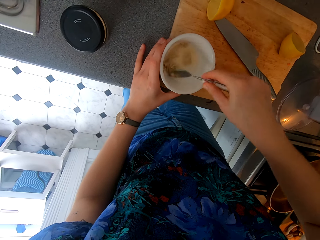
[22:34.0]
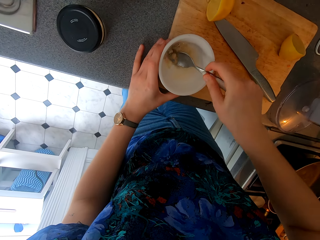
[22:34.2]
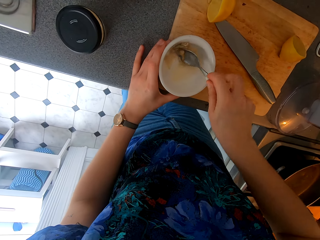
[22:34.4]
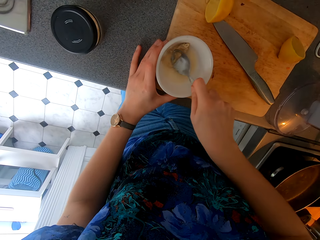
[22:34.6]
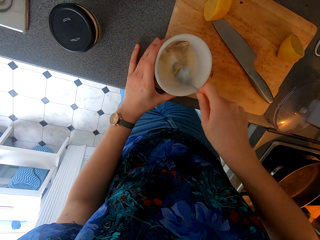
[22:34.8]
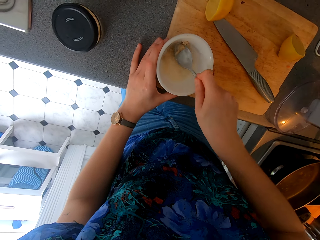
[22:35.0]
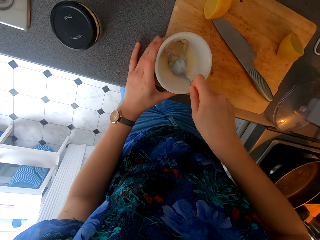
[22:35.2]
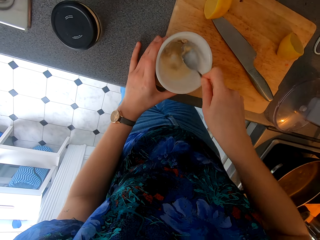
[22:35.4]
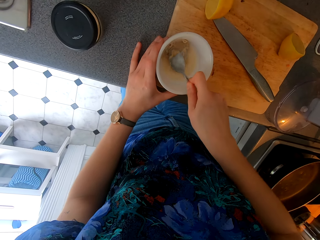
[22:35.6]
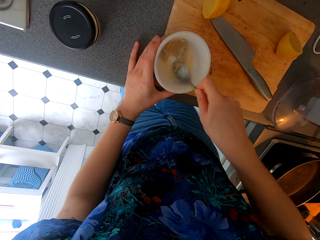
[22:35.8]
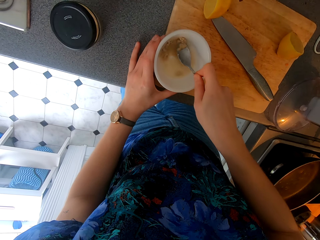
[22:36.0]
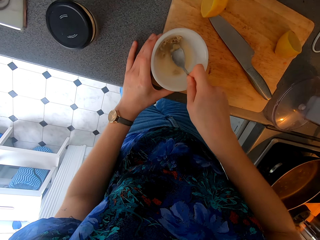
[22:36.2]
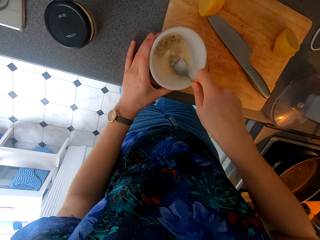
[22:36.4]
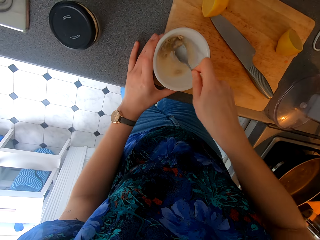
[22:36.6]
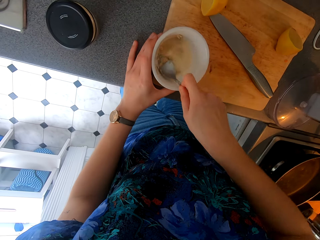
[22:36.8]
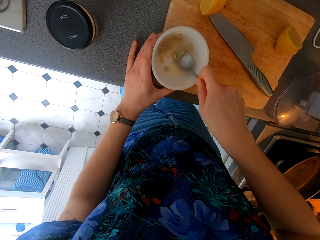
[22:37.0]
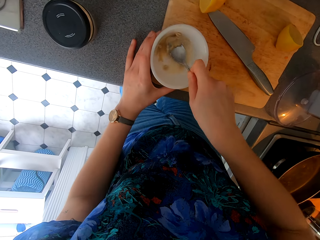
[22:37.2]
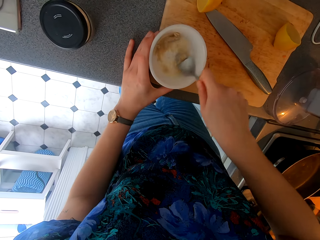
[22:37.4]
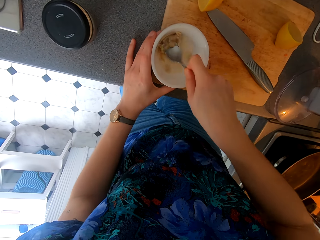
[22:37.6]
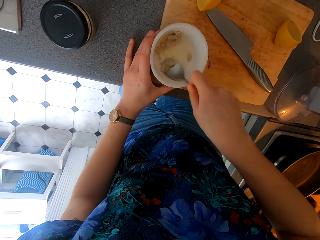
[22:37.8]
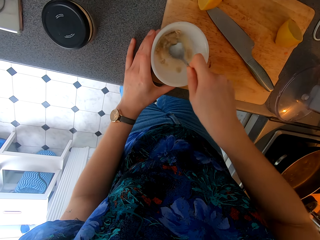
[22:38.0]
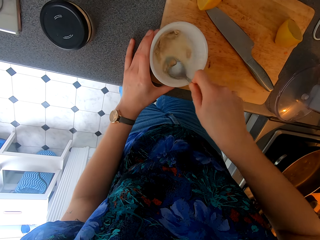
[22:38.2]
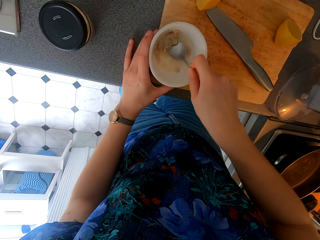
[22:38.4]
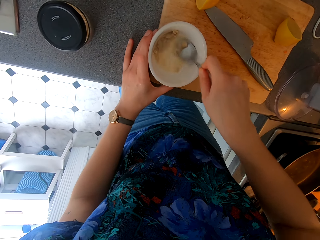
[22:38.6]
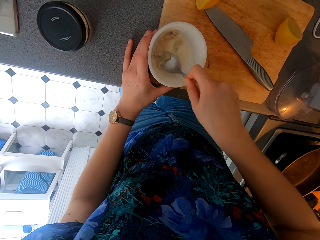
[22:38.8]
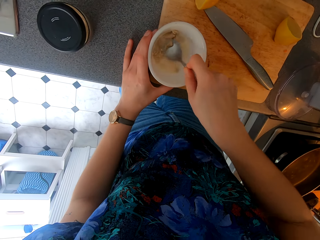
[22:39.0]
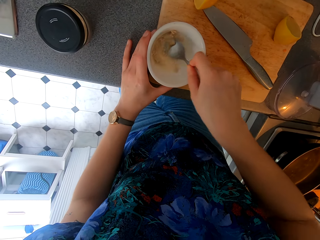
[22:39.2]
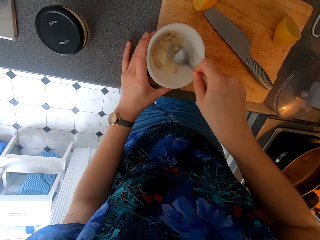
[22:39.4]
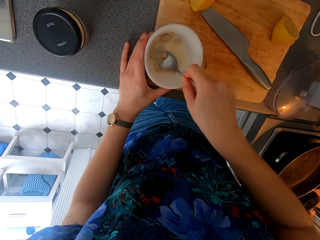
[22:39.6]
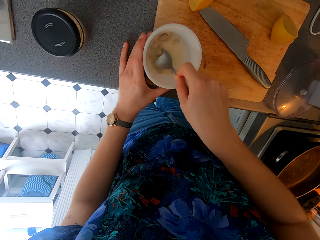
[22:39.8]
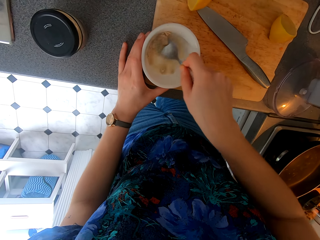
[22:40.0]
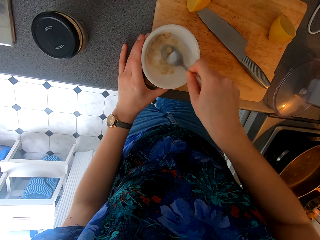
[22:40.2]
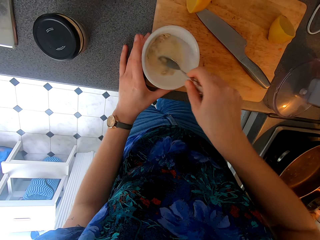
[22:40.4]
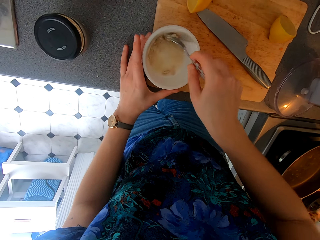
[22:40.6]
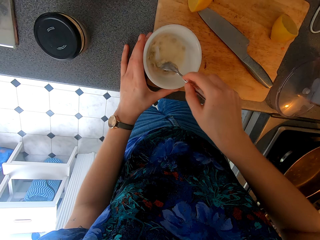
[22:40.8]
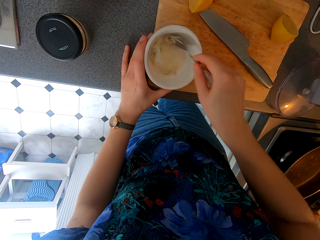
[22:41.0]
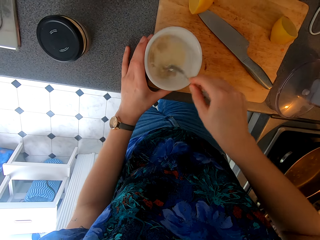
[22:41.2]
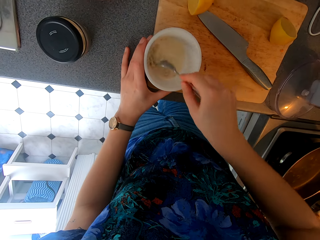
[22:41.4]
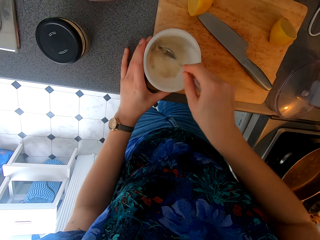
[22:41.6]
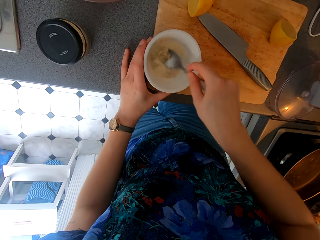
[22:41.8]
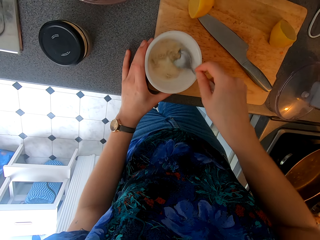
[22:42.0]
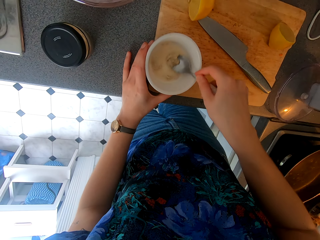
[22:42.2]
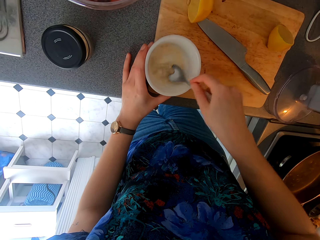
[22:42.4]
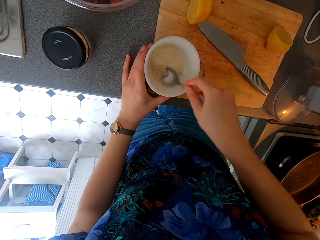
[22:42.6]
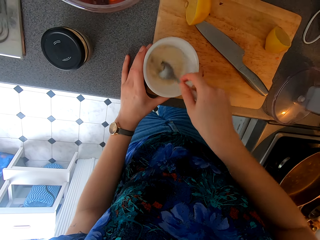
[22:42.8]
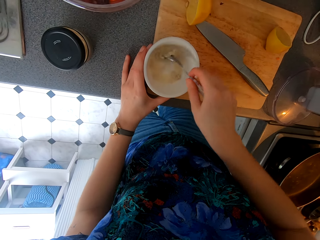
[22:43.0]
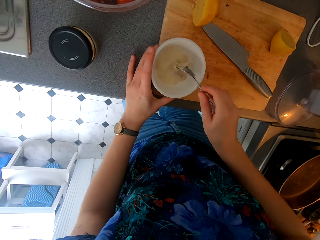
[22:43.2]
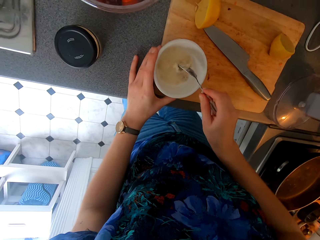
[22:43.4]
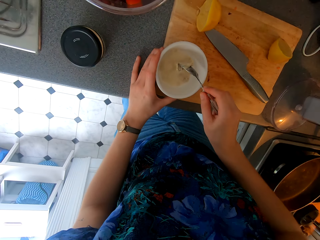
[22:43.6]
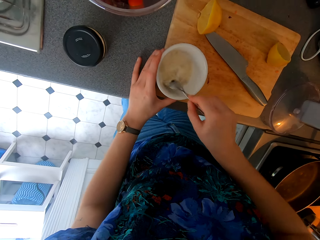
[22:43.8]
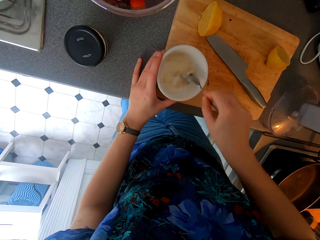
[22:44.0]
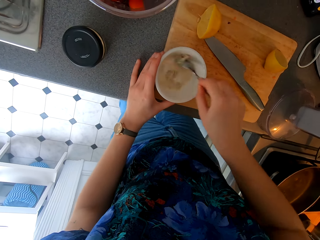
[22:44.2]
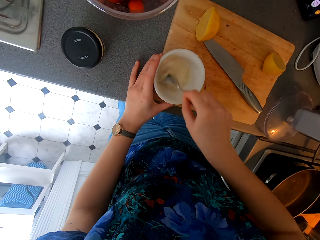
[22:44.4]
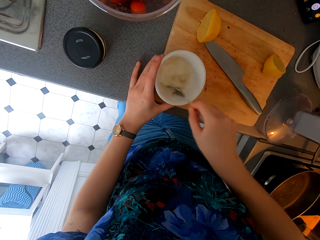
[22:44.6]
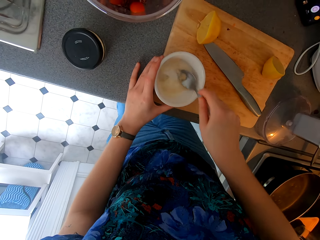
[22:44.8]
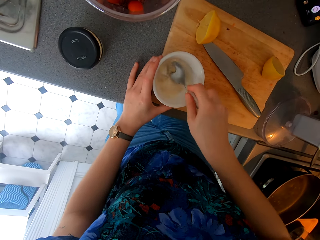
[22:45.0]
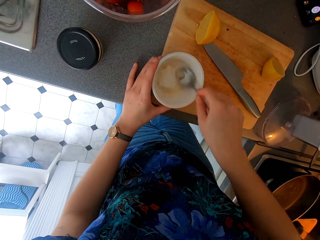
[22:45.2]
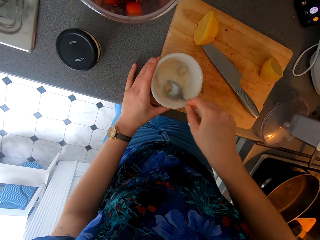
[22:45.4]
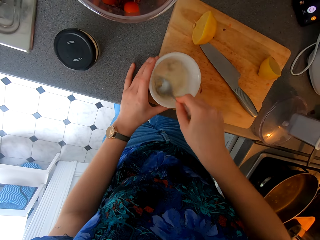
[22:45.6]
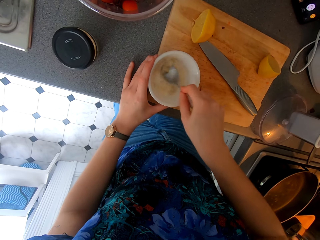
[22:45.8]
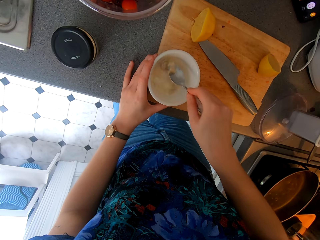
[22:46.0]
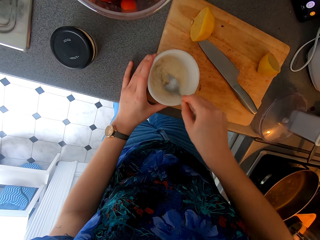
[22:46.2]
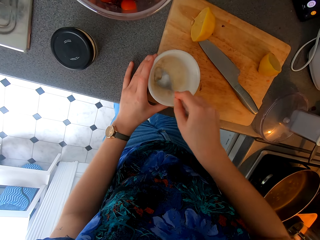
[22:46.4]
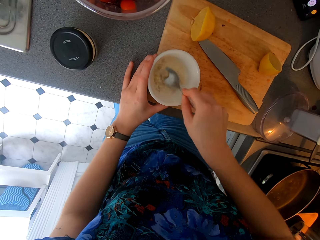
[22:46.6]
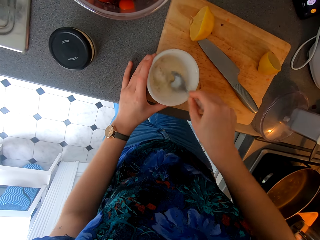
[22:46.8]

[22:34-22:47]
The camera wearer stirs something with a spoon and holds the bowl.

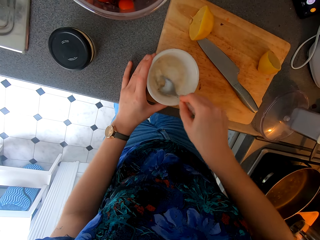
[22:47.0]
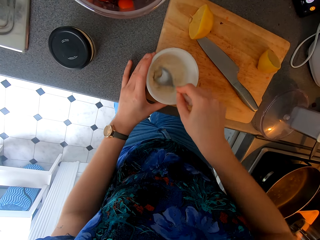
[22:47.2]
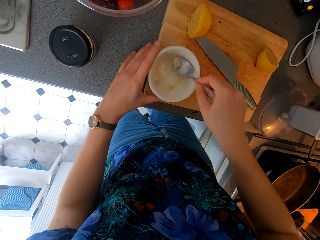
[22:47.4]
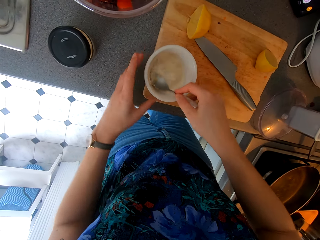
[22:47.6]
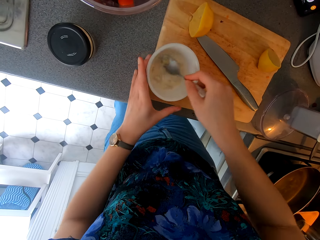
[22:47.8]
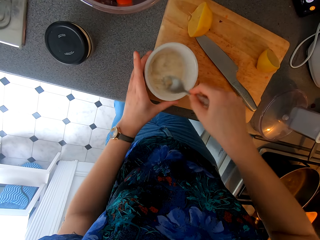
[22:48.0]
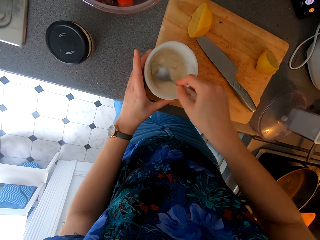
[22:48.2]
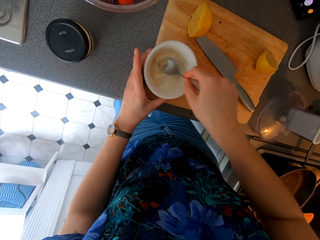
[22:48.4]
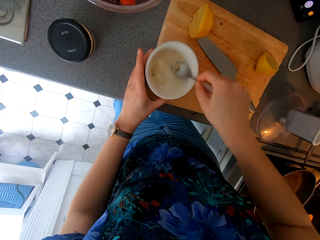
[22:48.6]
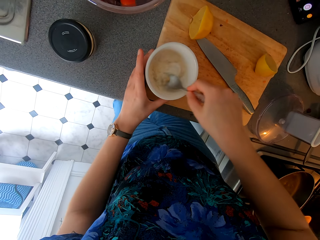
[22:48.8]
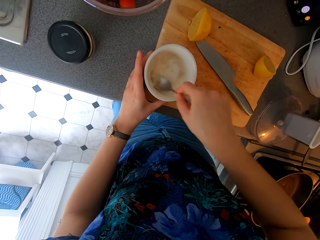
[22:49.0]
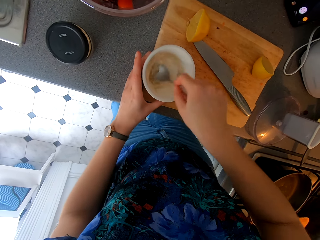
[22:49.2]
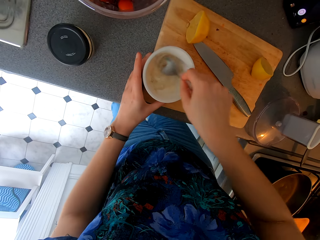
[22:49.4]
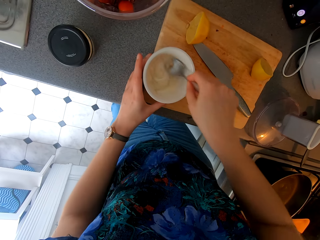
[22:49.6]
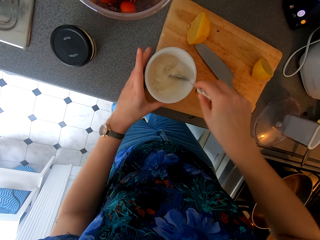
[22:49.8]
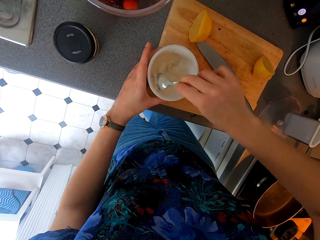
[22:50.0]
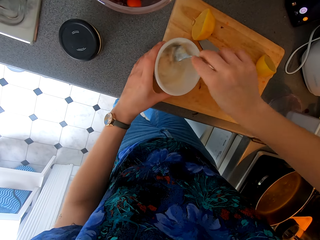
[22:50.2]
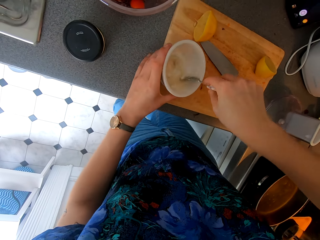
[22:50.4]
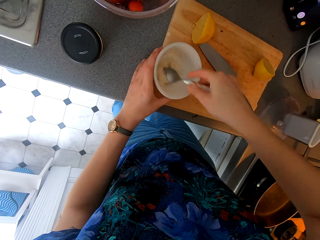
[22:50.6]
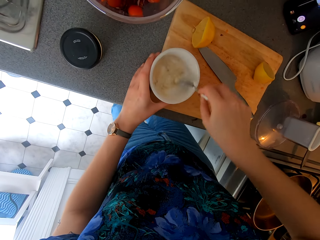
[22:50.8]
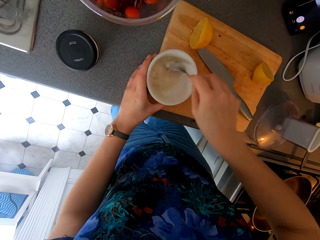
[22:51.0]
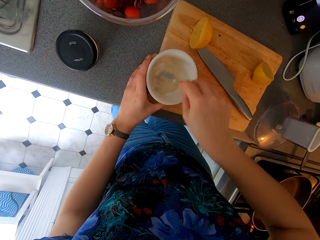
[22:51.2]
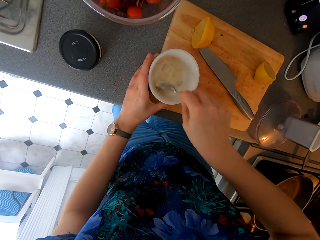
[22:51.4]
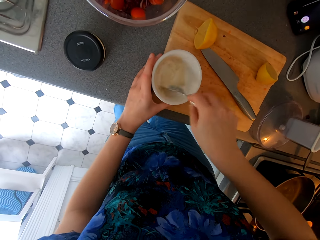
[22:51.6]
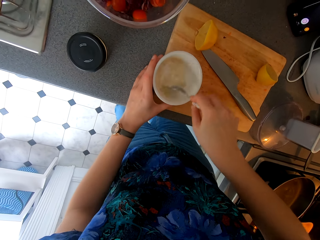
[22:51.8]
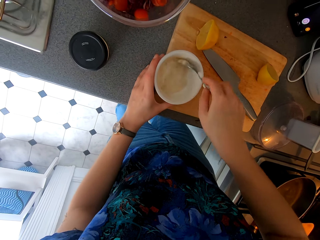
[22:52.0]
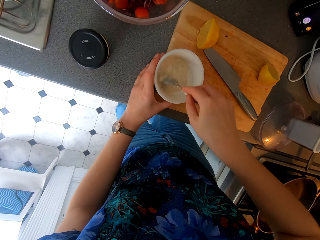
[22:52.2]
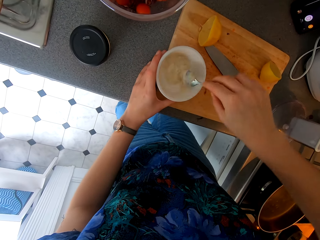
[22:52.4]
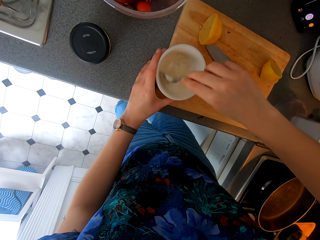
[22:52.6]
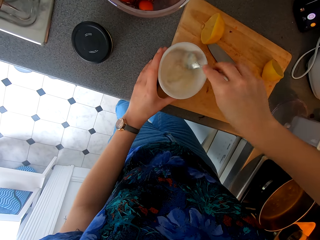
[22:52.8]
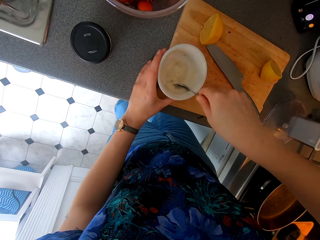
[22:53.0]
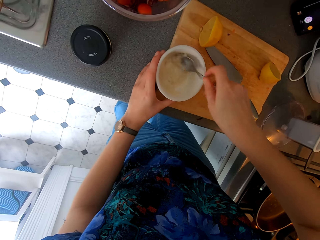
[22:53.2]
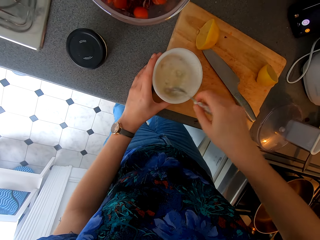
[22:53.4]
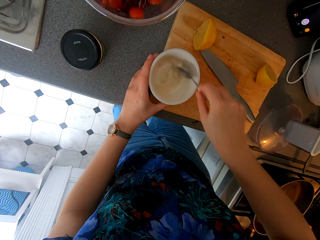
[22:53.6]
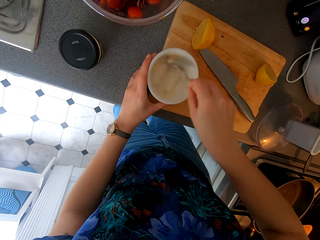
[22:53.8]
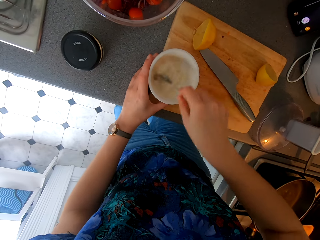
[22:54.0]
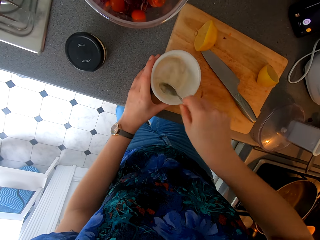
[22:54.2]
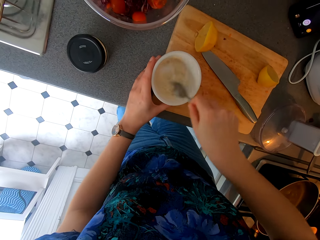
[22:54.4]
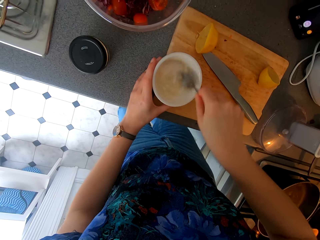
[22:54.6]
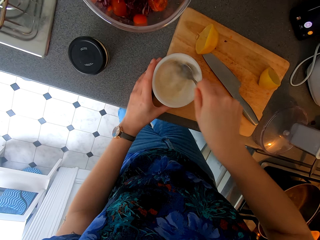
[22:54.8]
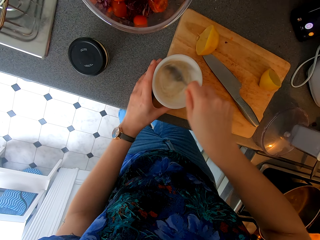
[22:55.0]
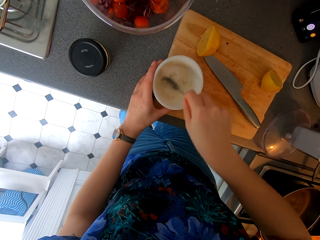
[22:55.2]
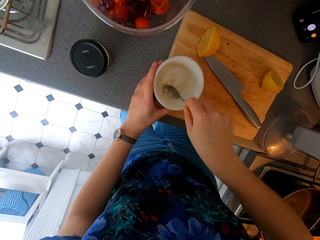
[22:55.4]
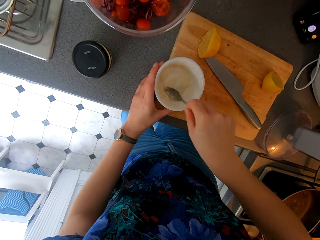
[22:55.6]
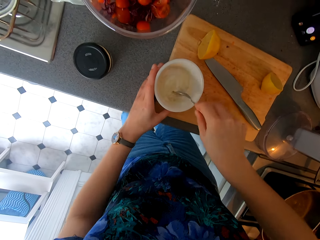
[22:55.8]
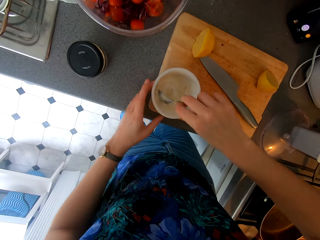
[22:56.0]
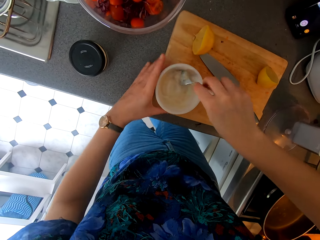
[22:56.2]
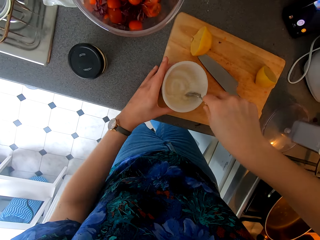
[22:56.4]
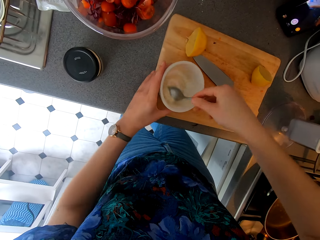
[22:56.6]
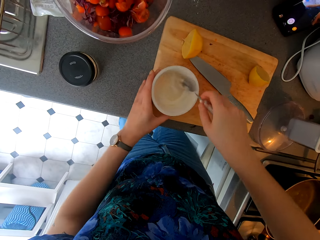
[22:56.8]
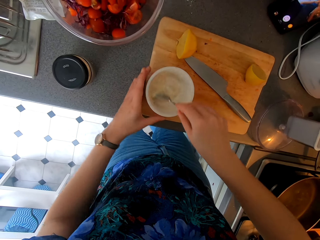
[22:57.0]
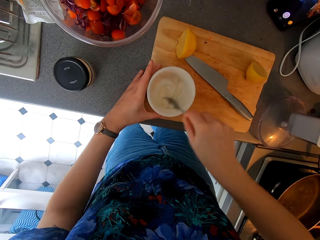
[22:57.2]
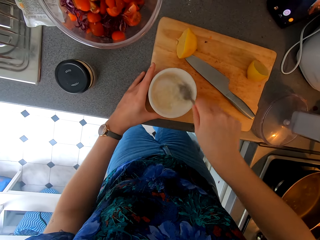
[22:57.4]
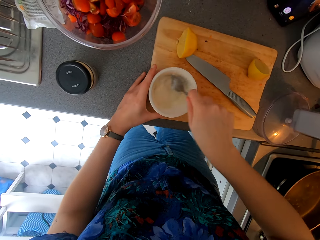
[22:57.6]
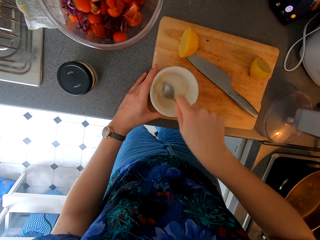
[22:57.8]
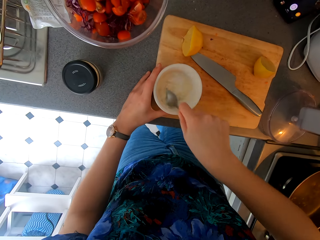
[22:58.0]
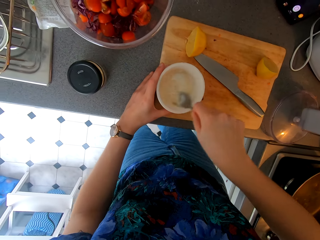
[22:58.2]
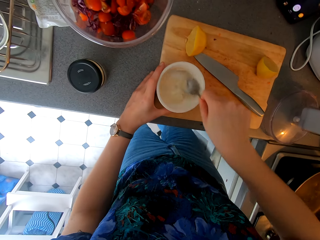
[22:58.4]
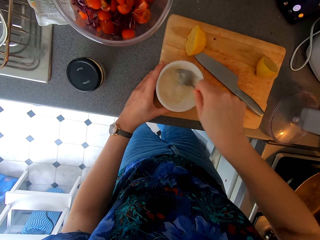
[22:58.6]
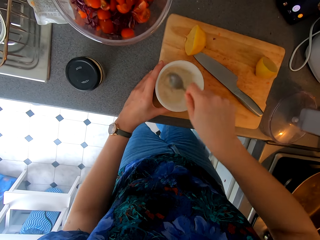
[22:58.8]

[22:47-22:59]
The camera wearer stirs something with a spoon and rotates the bowl. They stir something with the spoon and rotate the bowl again.
